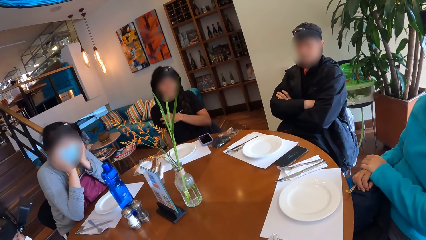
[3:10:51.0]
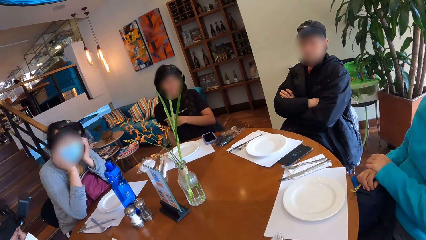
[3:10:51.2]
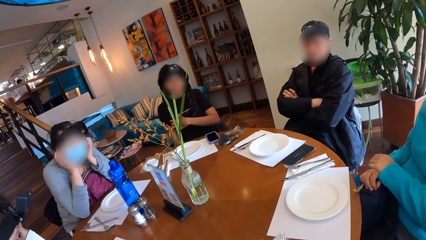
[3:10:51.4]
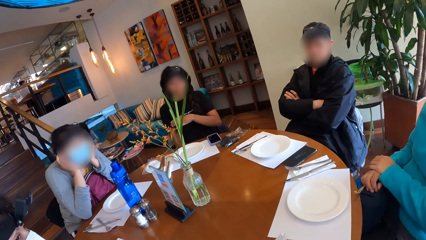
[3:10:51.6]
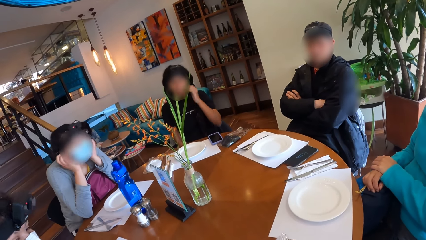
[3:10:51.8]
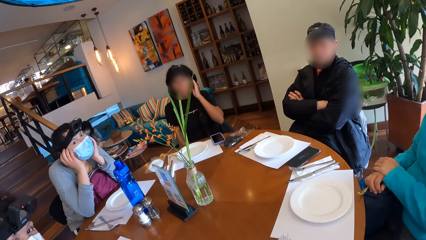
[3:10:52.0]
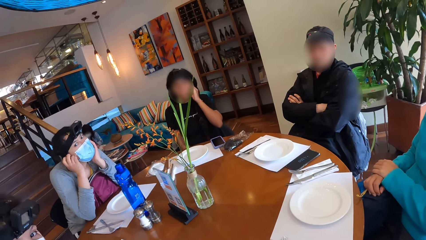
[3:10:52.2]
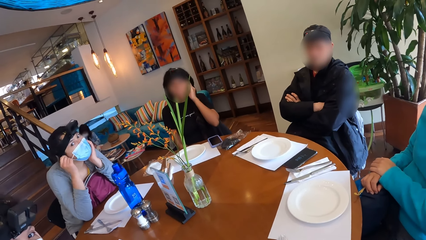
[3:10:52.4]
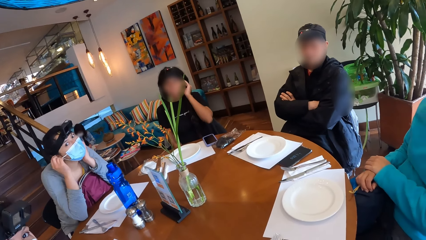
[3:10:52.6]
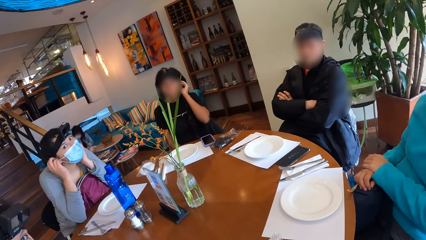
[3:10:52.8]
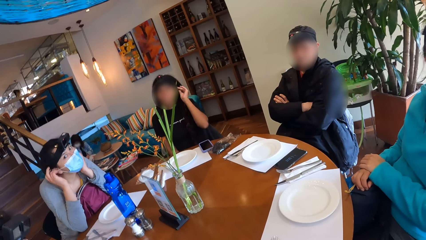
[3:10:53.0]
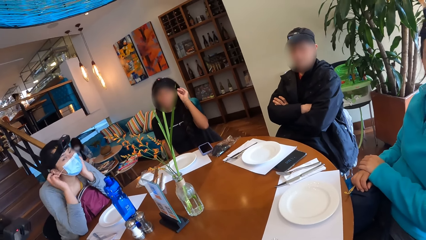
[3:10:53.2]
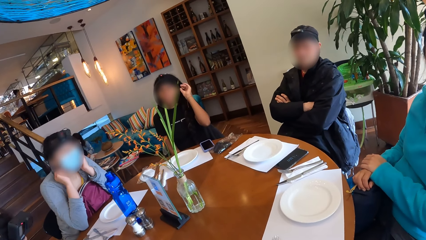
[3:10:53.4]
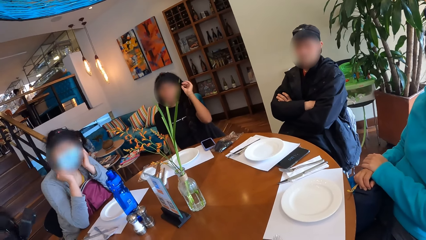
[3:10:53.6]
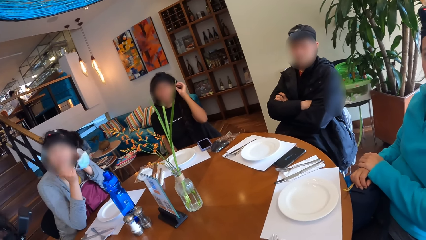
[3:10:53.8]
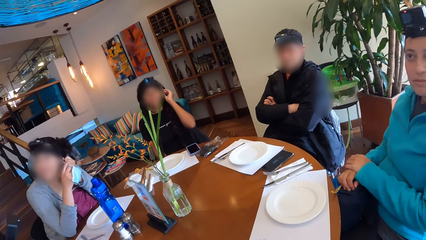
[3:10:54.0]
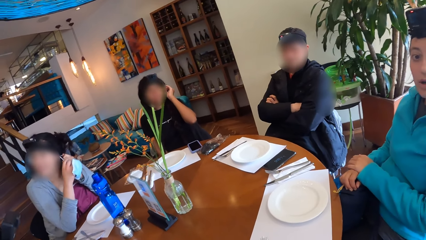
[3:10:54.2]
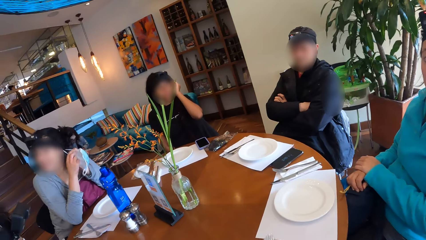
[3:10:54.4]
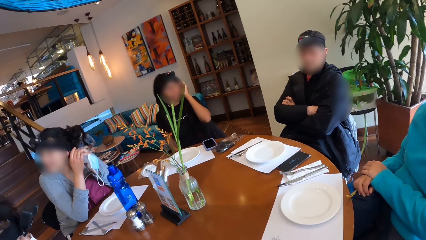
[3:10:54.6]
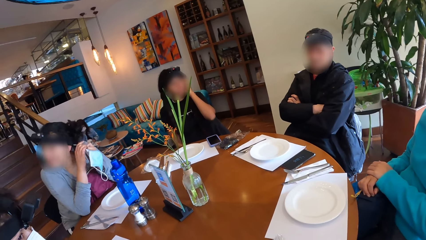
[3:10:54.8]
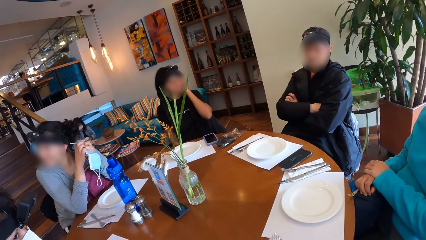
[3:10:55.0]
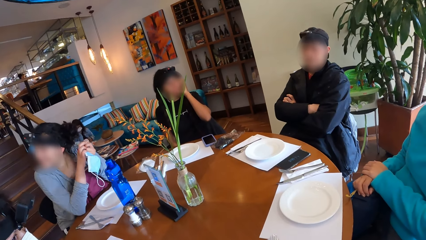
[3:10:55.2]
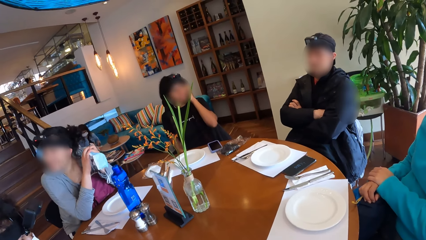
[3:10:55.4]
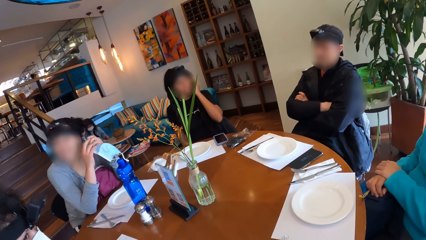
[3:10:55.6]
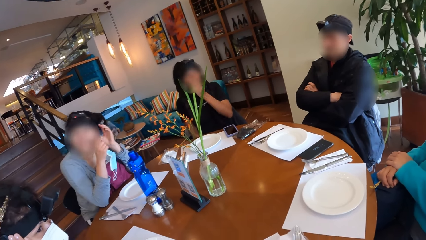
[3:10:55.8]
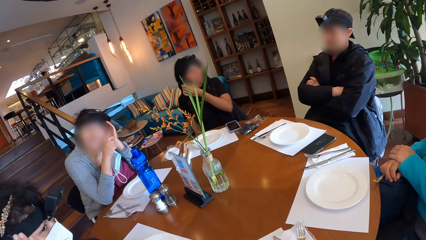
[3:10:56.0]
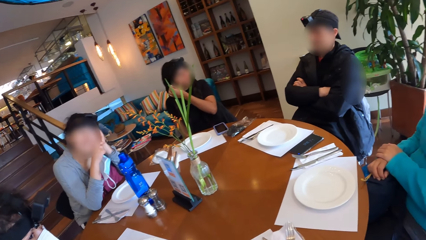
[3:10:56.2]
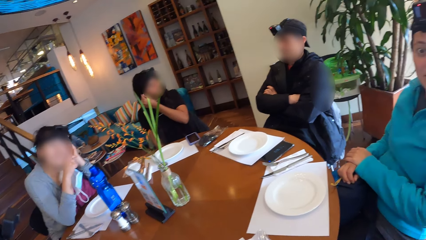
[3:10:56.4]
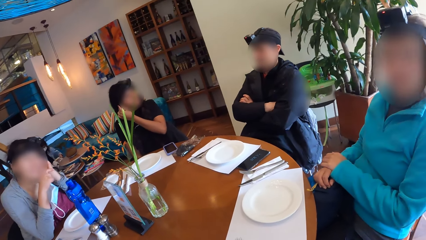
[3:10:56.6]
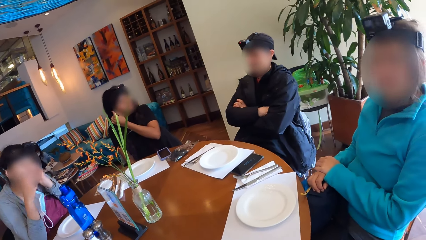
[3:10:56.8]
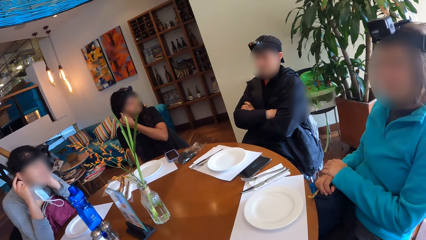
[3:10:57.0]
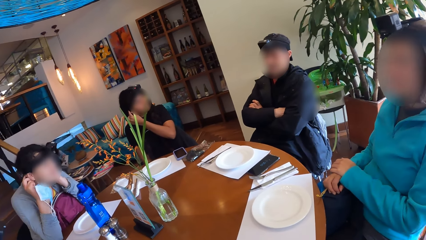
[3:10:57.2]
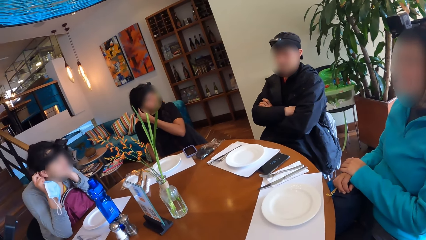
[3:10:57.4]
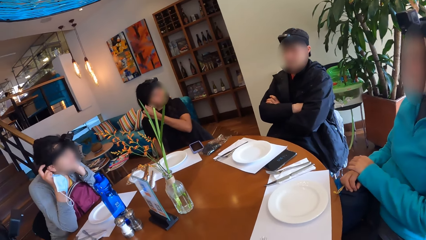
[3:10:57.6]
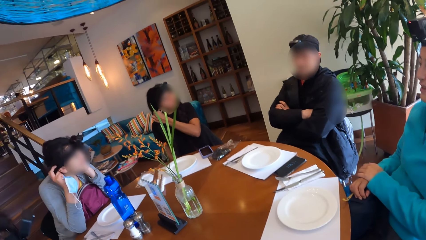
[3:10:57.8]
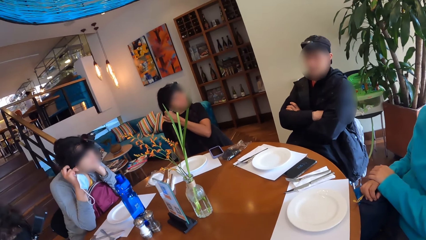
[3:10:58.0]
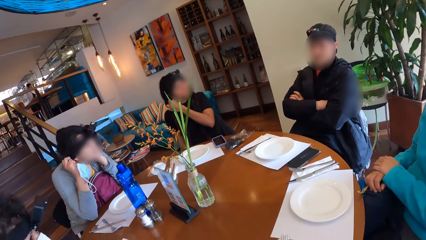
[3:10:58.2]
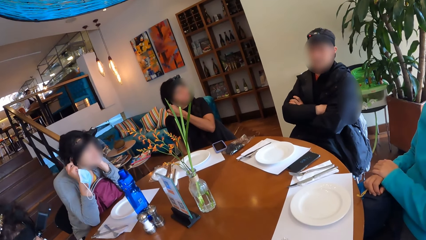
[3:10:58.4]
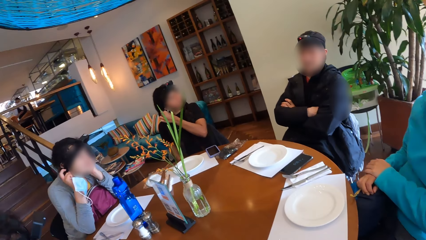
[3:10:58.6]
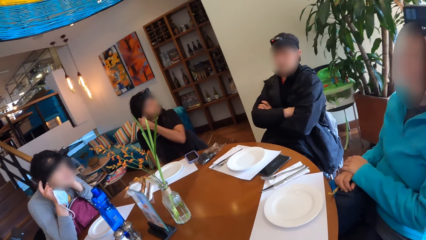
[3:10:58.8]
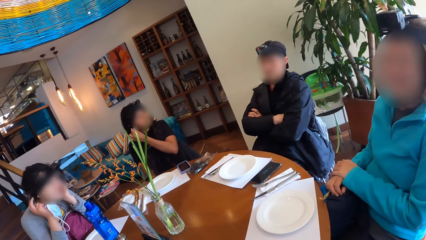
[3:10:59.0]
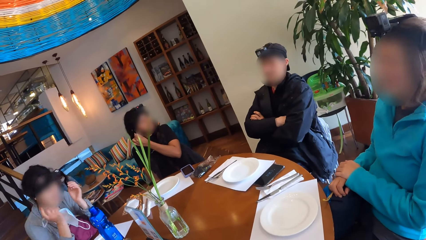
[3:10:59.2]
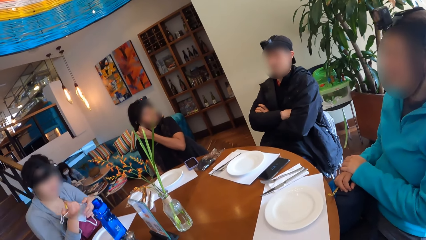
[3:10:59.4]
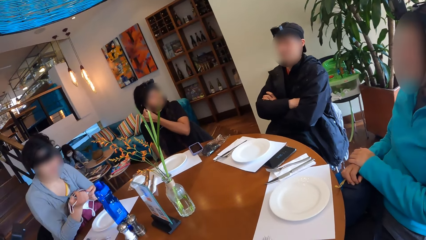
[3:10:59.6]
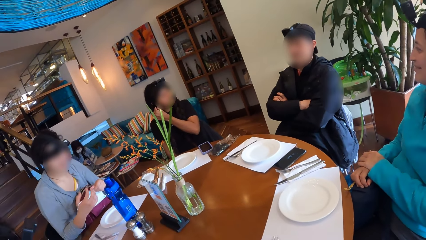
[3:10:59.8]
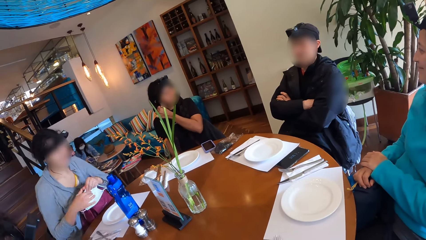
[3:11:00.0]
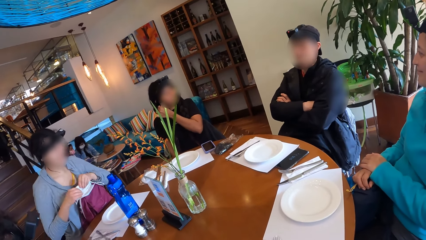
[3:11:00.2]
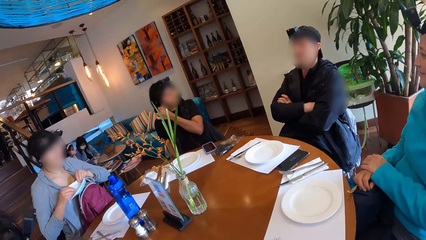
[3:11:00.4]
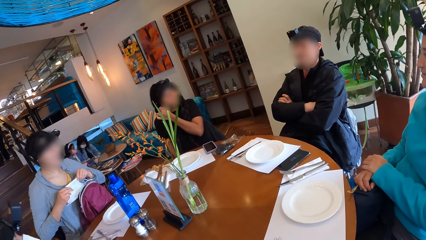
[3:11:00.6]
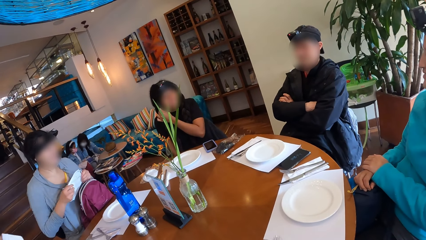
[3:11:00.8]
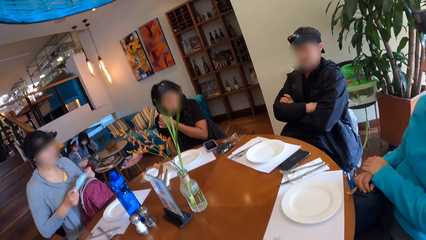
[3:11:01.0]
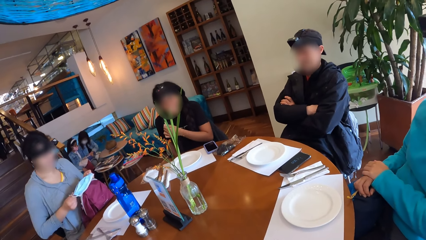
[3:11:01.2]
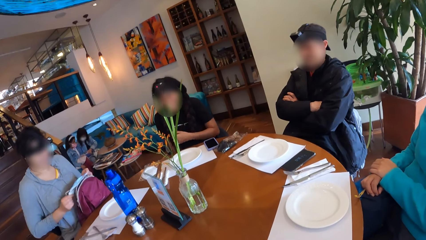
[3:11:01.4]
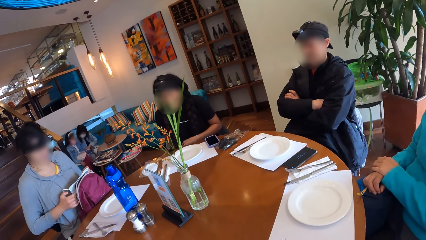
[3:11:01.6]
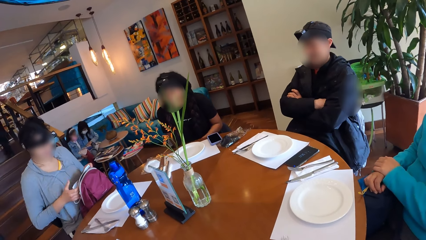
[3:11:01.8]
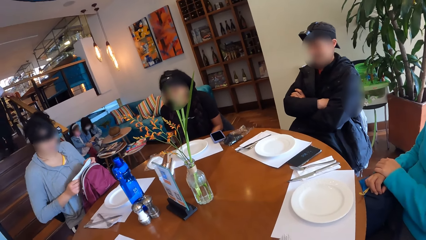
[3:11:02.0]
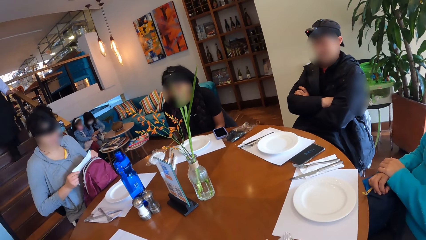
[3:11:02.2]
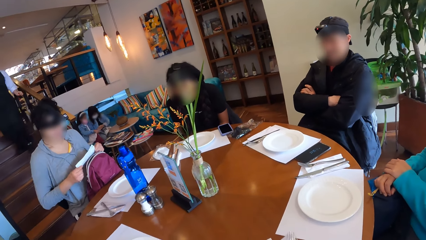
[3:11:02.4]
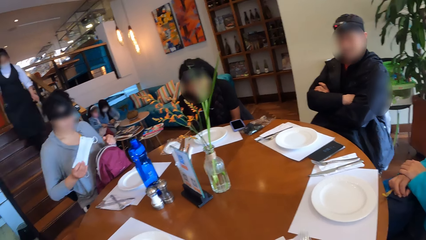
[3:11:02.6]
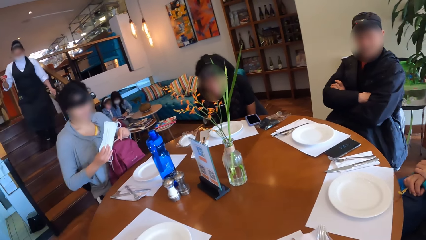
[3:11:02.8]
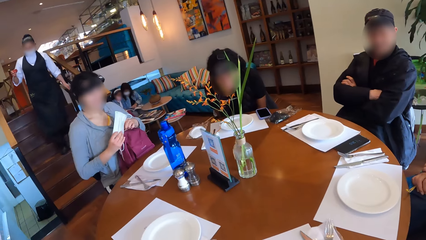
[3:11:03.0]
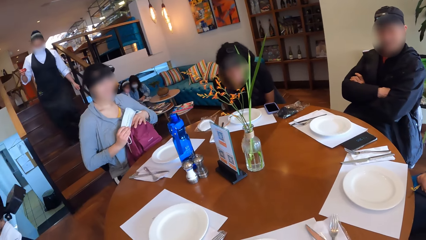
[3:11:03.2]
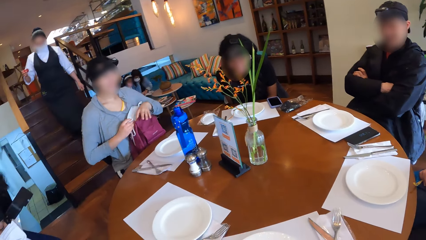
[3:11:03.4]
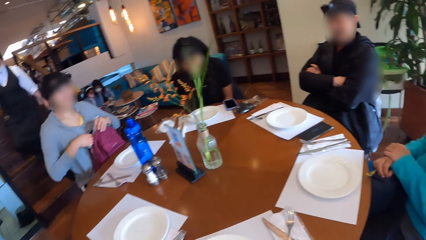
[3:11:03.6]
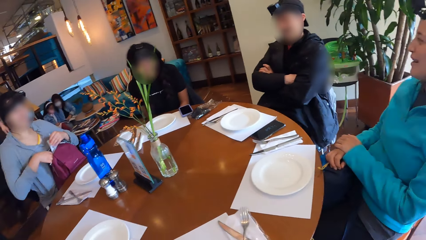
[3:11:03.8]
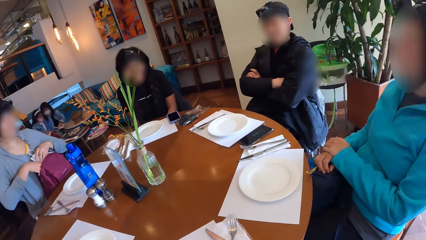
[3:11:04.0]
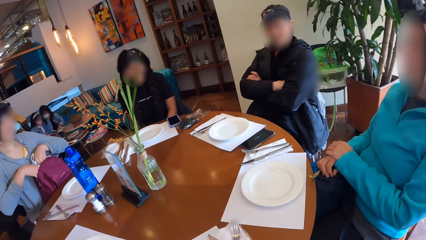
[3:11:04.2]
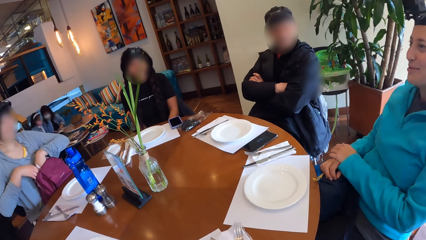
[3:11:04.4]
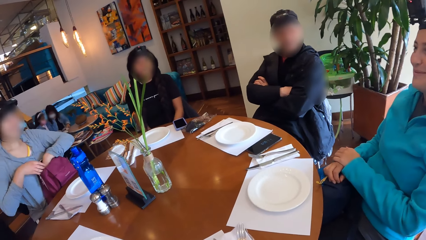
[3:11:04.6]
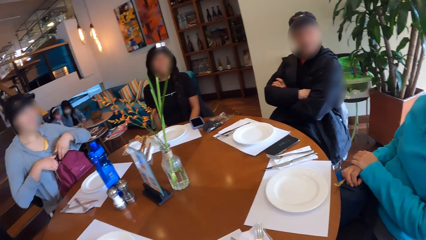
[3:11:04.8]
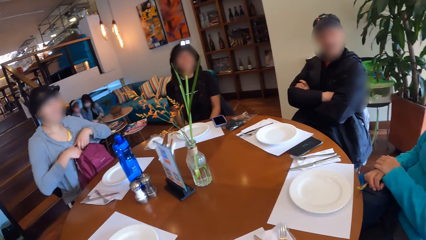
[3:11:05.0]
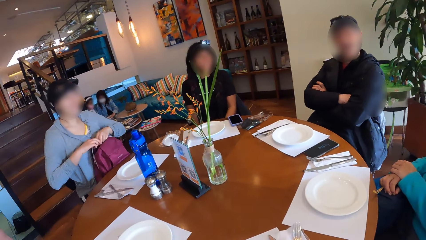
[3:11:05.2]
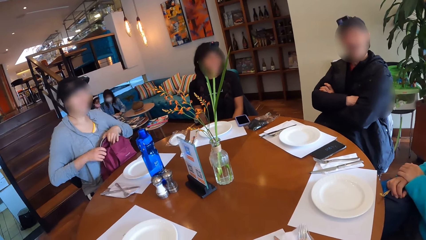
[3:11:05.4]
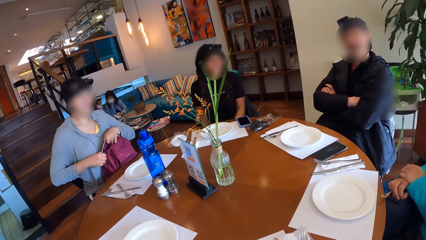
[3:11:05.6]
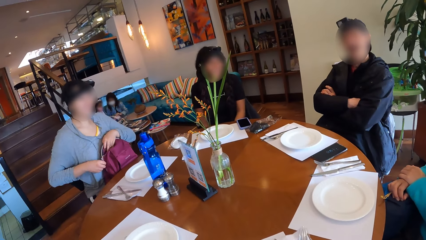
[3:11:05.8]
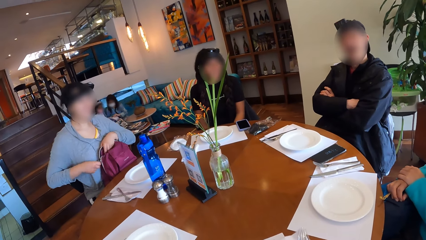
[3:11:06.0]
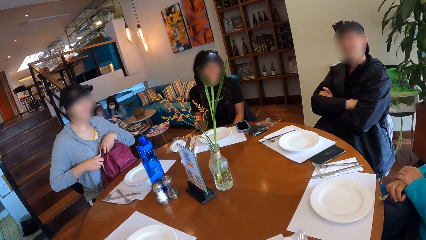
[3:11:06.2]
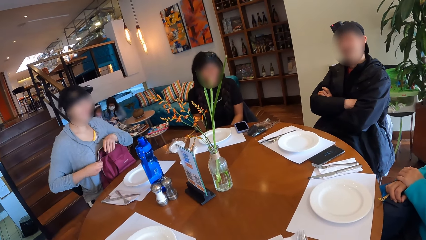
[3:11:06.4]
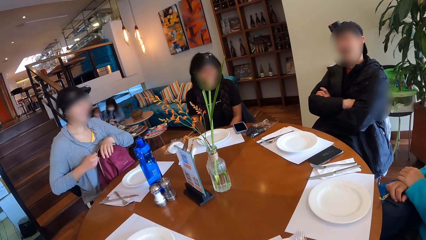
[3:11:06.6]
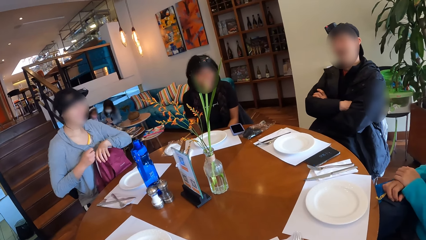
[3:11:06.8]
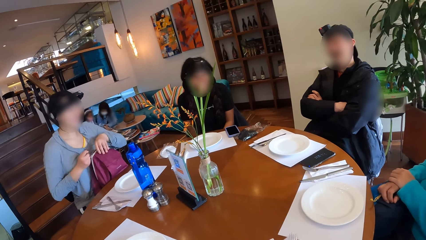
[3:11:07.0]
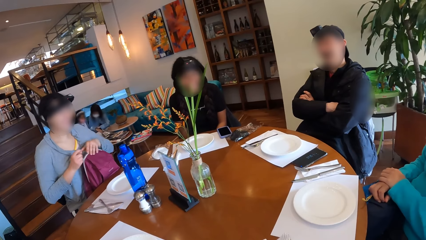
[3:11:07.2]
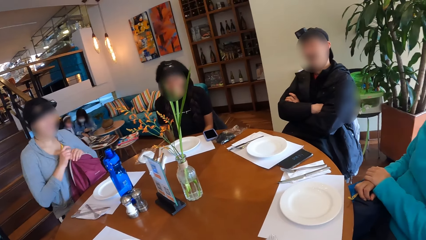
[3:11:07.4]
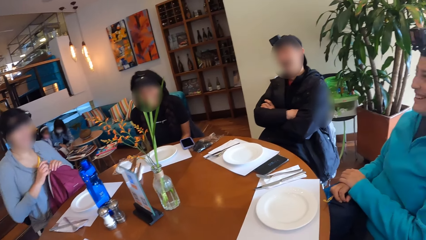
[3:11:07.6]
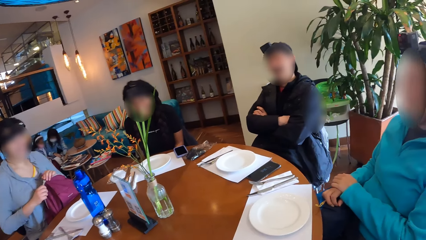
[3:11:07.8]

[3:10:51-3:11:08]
The woman removes a mask on her face with her hands. She adjusts the camera on her head with her hands. She puts the mask in her hands inside the bag. Another woman interacts with the group of people at the table. The camera wearer looks around the table.
